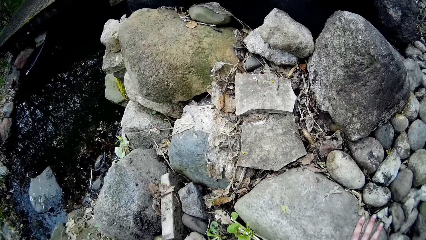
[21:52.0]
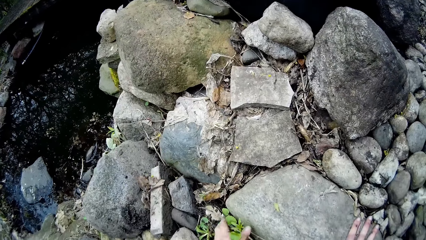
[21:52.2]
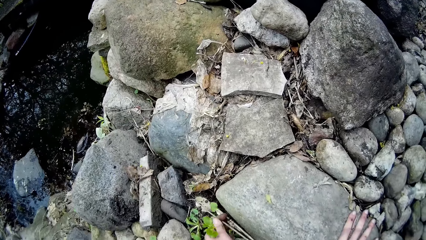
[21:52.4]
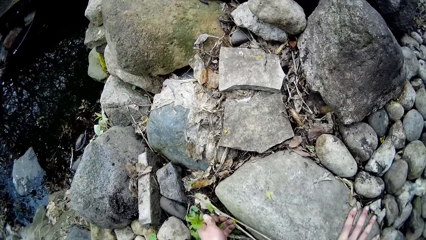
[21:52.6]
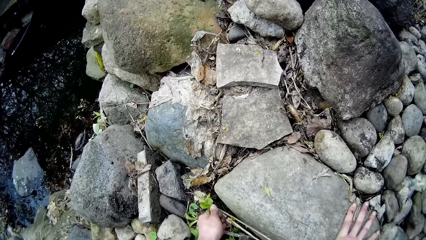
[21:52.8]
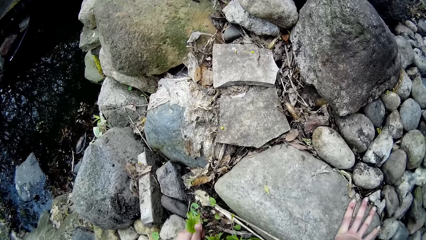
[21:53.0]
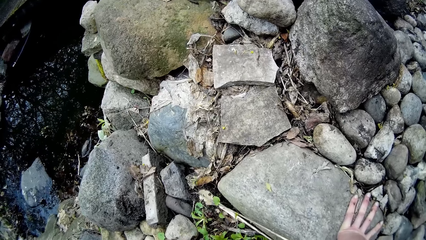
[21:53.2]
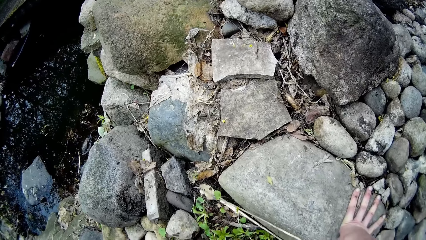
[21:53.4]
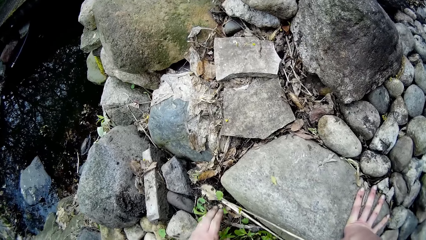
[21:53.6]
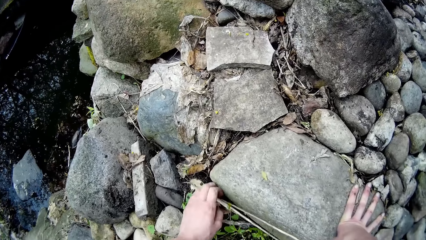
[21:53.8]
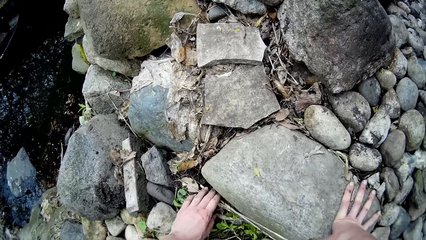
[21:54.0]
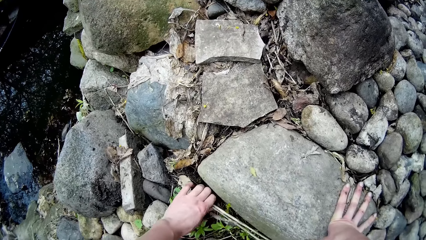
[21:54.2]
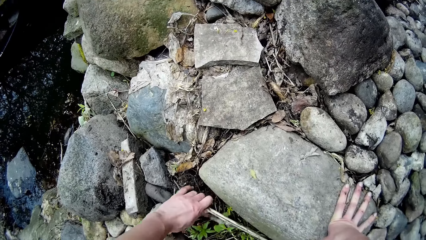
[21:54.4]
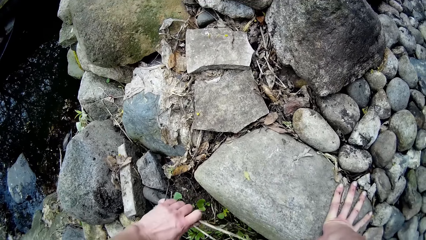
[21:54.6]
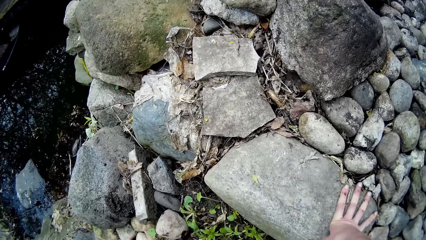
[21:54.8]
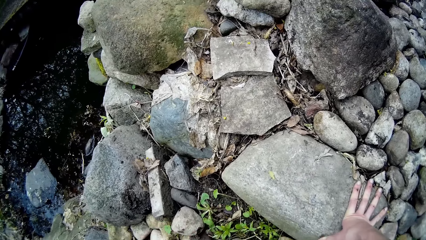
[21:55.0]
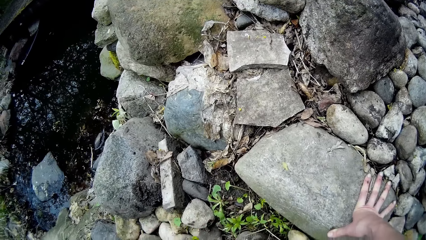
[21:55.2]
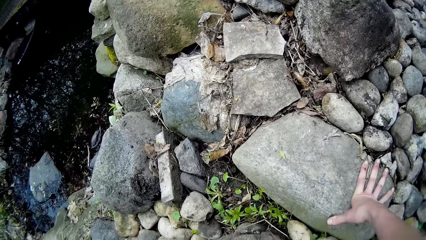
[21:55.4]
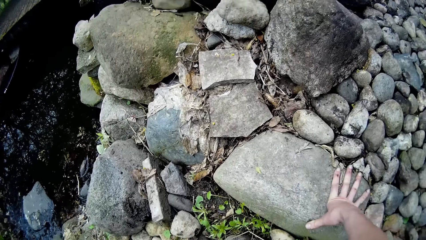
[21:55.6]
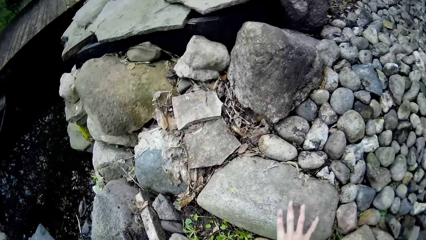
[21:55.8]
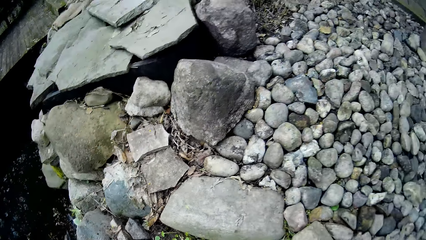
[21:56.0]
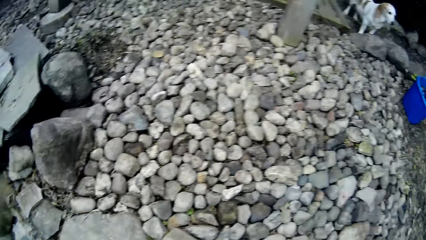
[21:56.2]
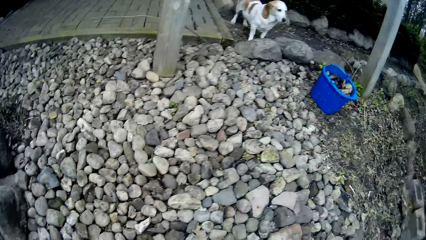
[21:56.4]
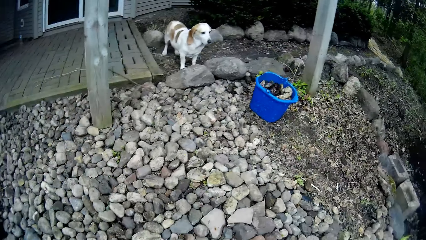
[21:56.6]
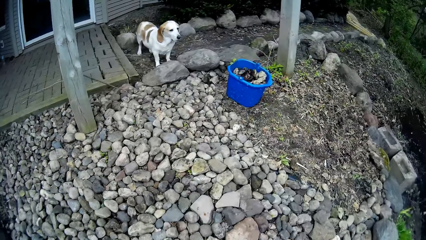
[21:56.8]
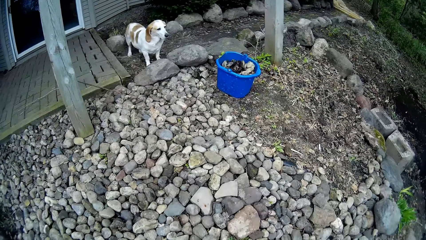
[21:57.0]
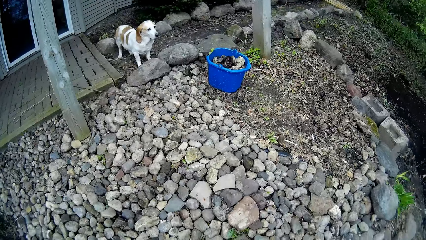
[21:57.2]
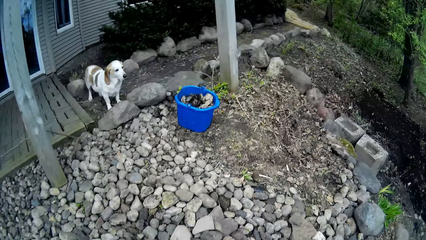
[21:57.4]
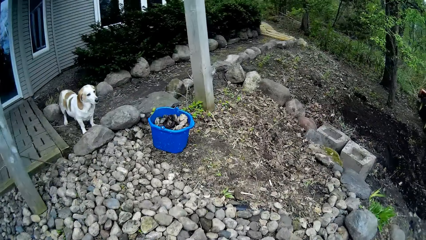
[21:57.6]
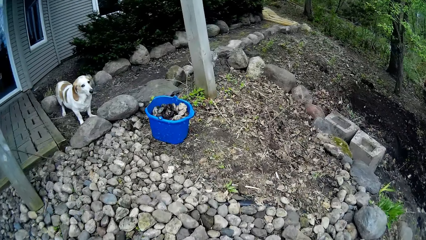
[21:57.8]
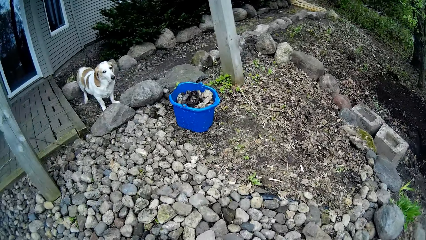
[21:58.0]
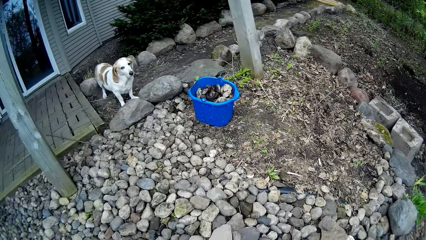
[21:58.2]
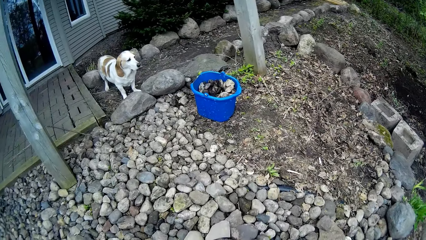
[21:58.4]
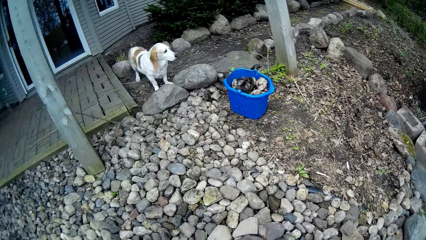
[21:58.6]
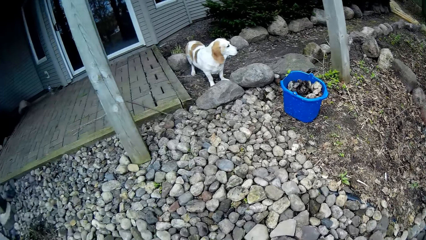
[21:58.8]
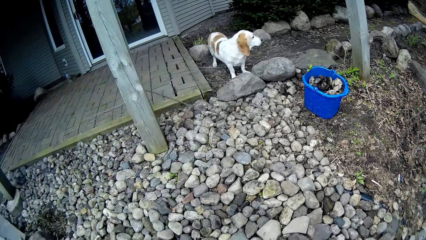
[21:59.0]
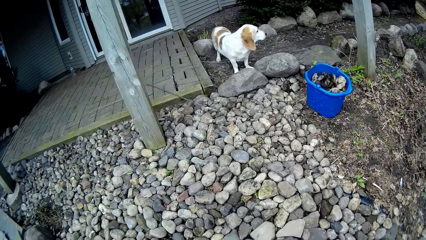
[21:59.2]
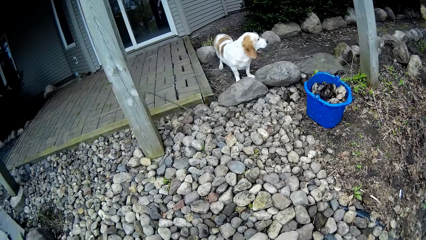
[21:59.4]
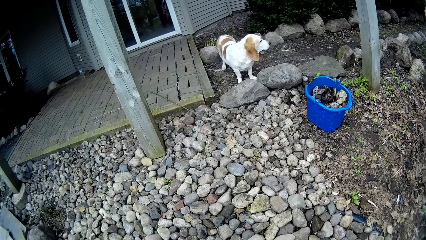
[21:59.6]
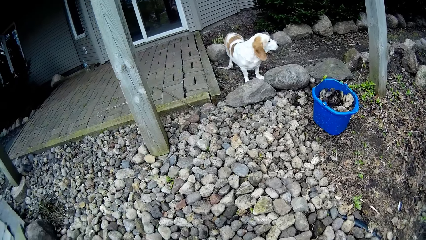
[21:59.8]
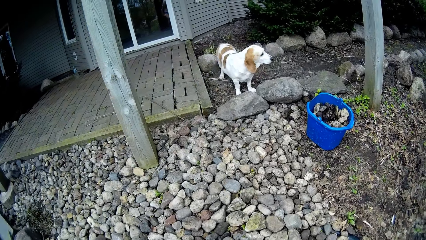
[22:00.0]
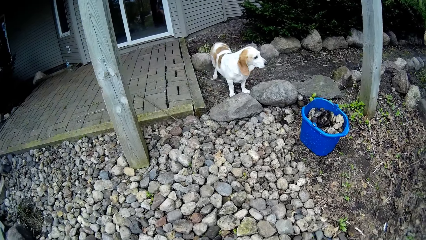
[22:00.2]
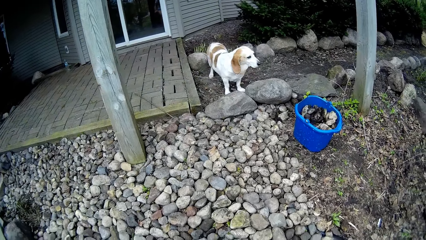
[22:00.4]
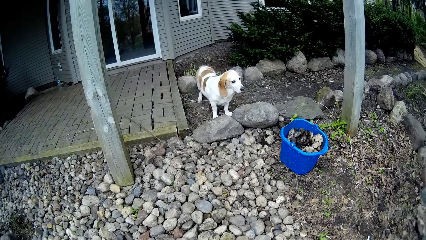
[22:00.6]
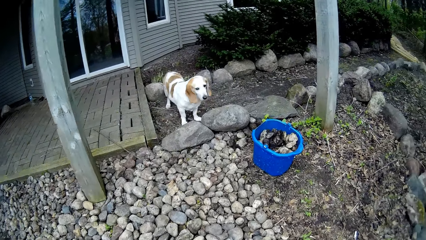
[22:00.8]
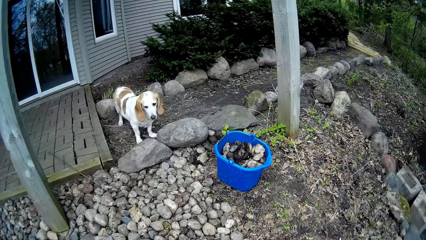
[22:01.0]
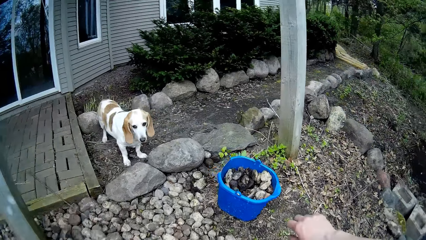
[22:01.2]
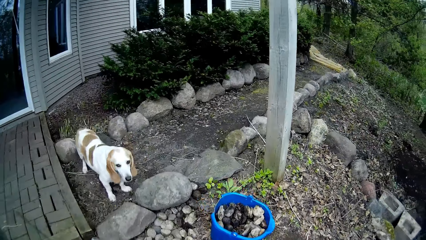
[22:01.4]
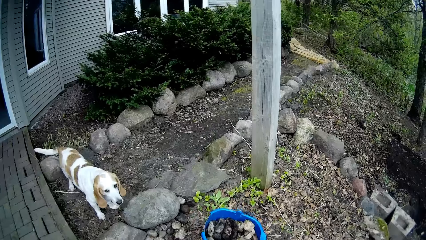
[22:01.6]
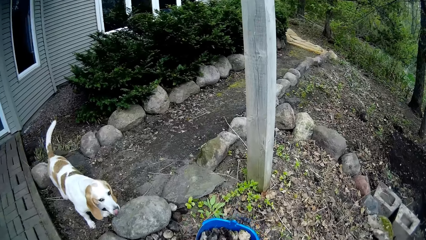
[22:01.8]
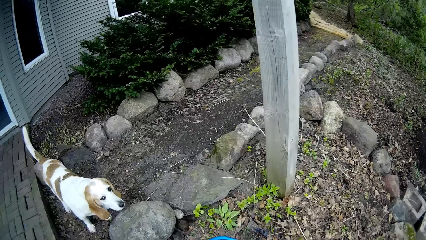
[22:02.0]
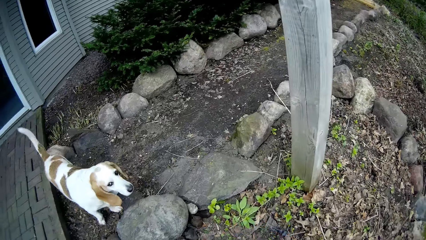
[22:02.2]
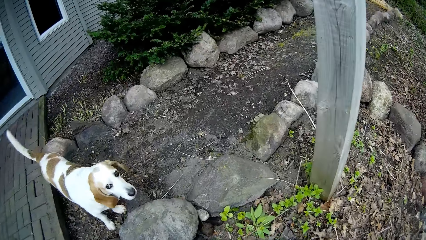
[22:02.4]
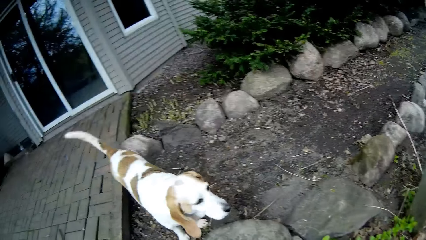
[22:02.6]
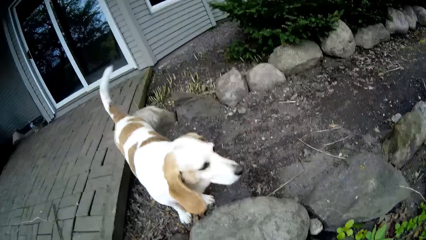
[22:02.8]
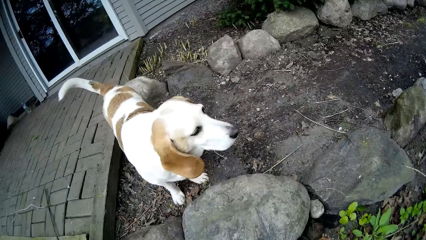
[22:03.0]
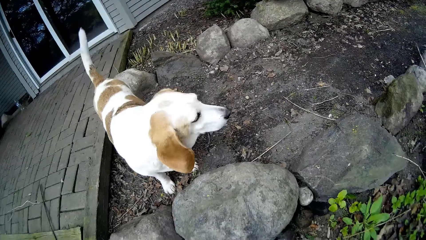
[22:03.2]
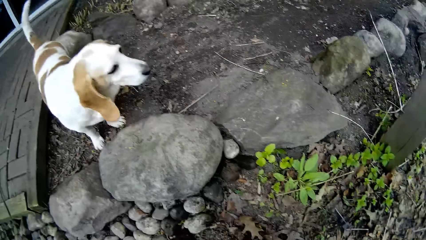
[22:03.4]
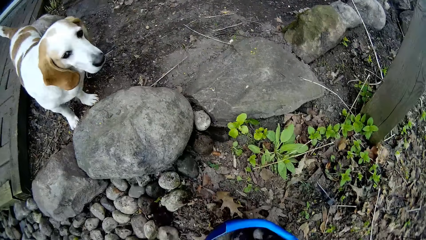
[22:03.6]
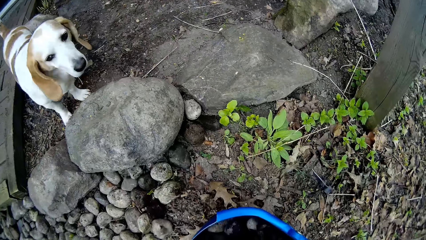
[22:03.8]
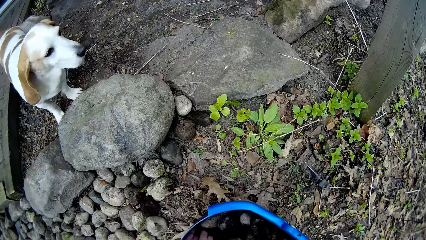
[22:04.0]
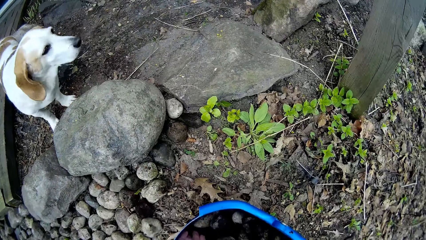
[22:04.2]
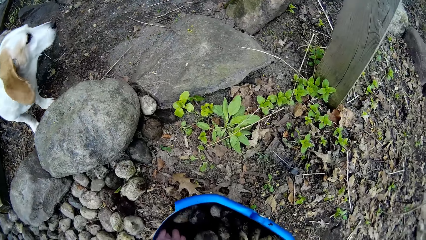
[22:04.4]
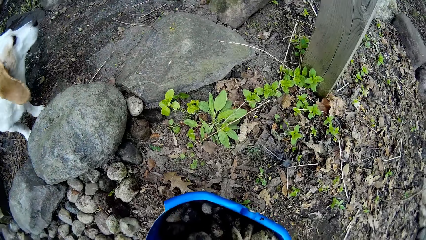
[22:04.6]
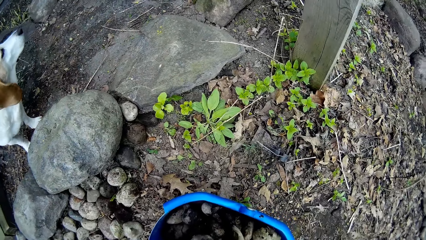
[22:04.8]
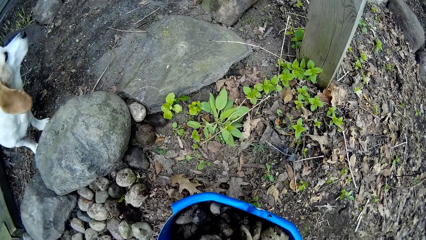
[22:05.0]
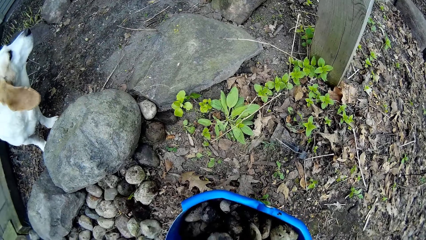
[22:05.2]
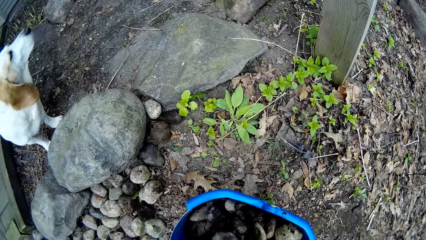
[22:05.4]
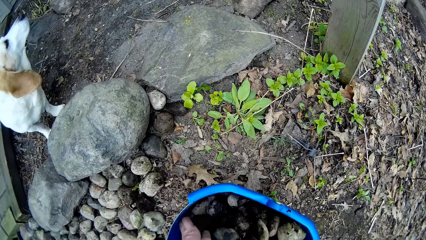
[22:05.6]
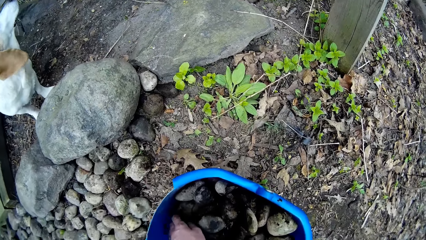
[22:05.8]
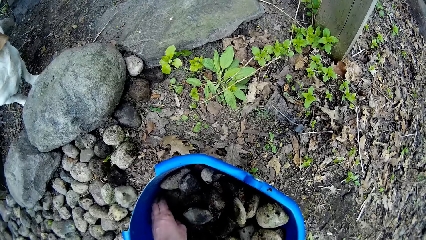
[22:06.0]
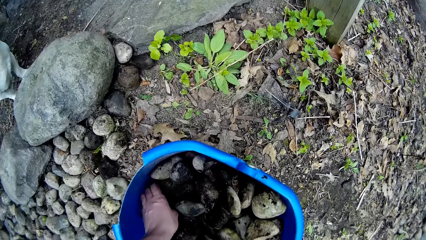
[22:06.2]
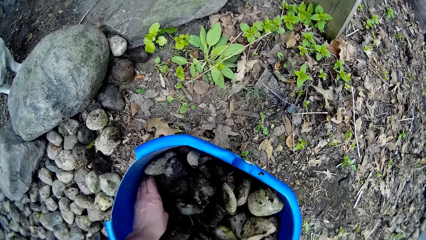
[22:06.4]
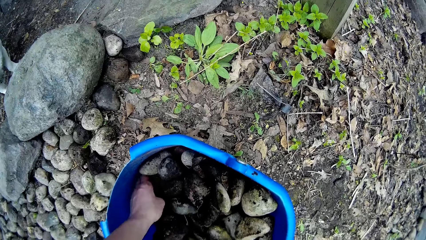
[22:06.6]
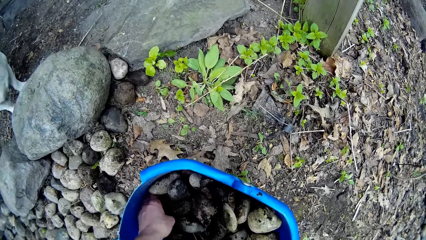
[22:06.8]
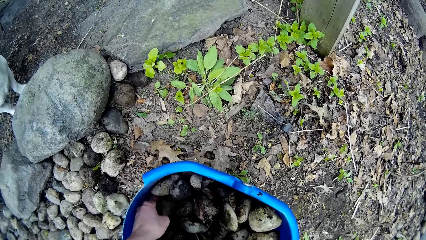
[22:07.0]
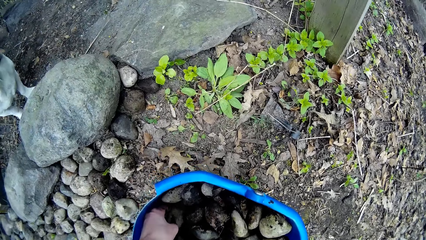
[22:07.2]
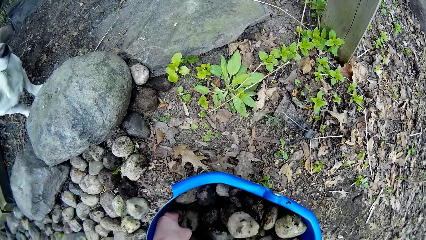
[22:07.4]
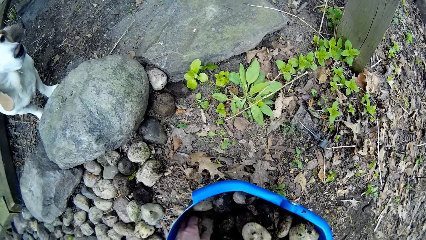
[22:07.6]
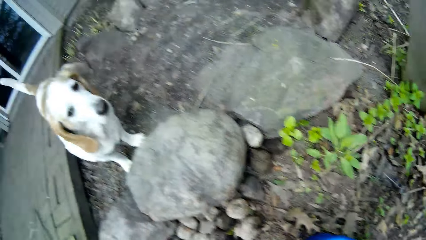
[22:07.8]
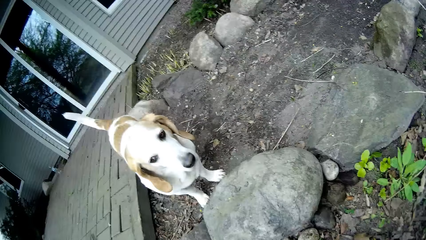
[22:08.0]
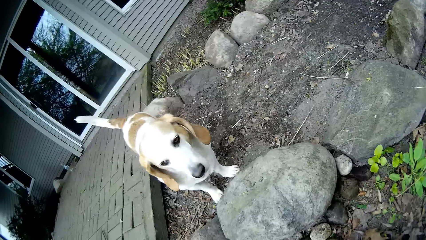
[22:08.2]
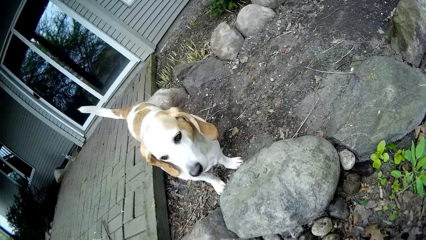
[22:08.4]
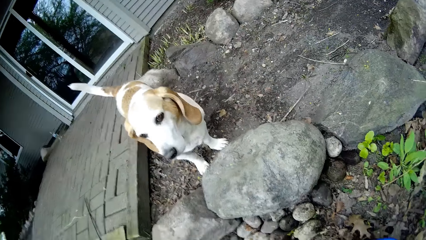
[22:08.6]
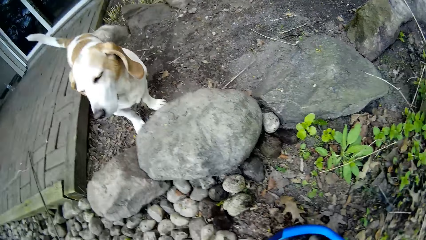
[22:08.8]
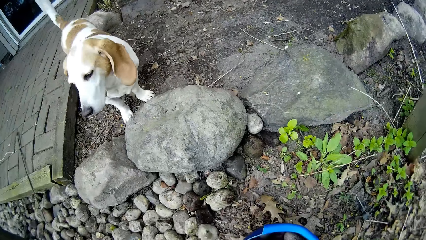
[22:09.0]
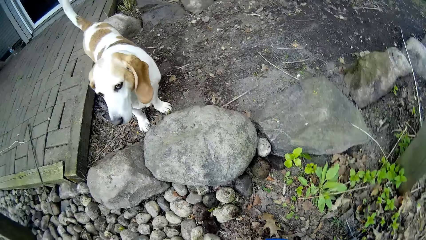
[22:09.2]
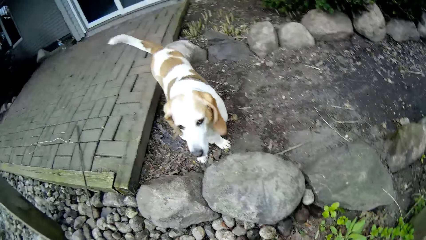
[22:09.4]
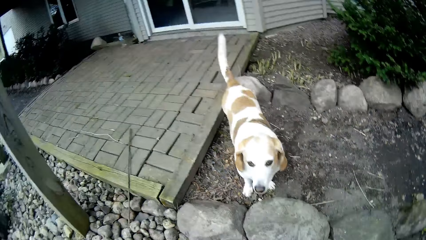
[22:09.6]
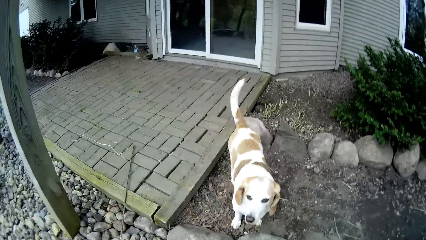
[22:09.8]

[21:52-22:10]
The camera wearer looks around. She uproots a shrub. She picks some twigs from the ground with her left hand. She turns around. She looks around. She walks in the compound. She picks stones from the blue bucket with her left hand. She looks around.
